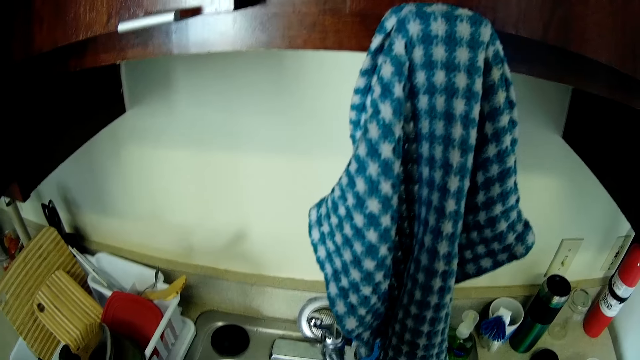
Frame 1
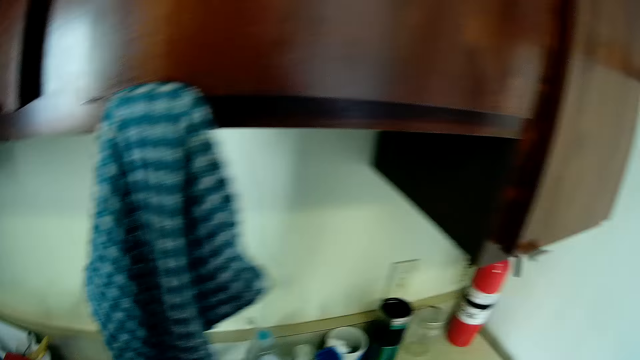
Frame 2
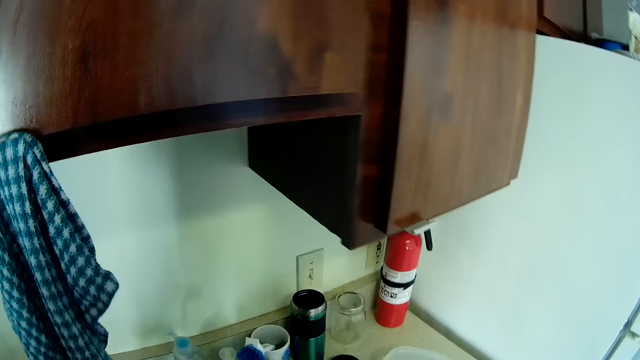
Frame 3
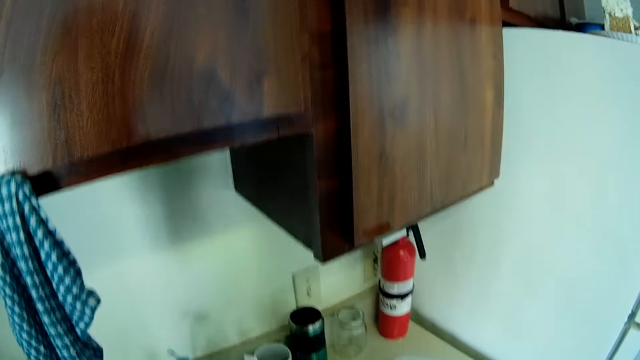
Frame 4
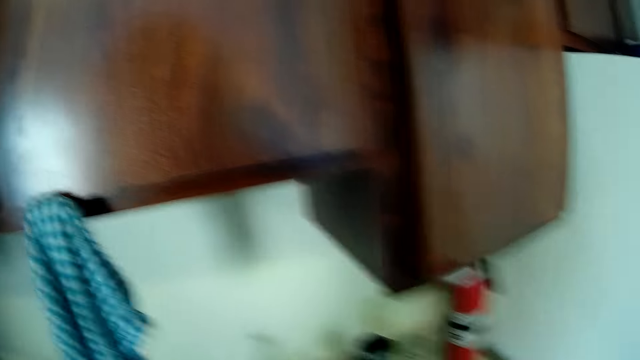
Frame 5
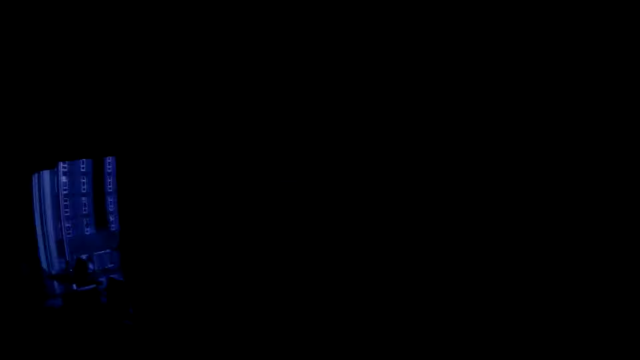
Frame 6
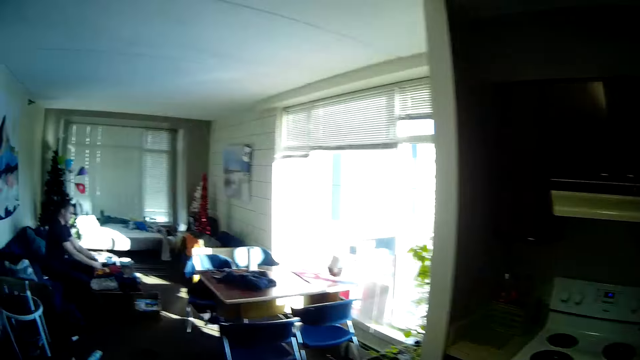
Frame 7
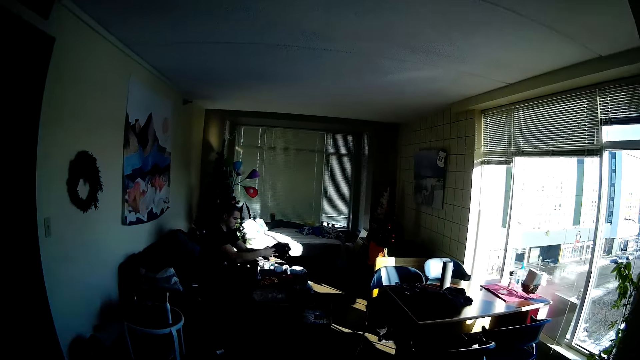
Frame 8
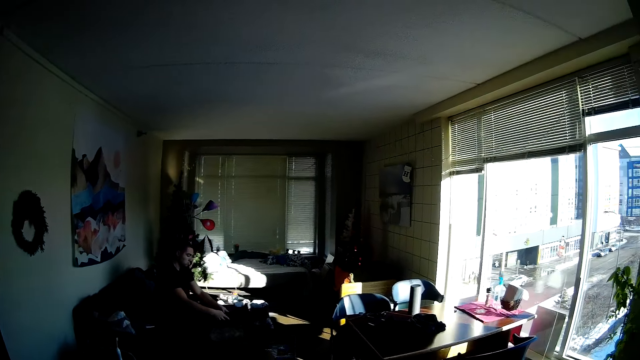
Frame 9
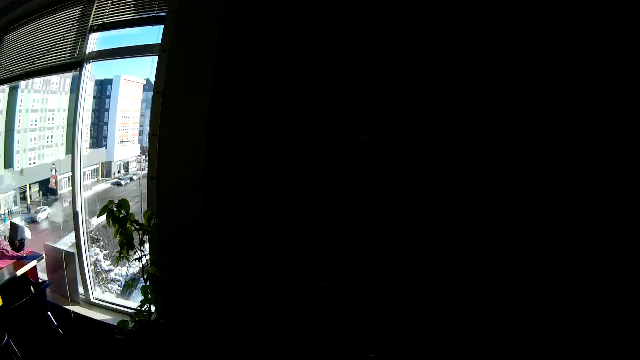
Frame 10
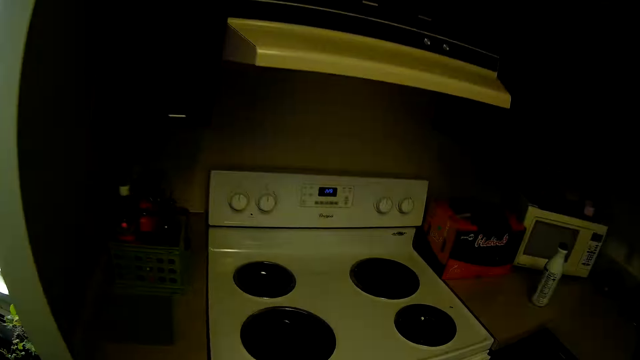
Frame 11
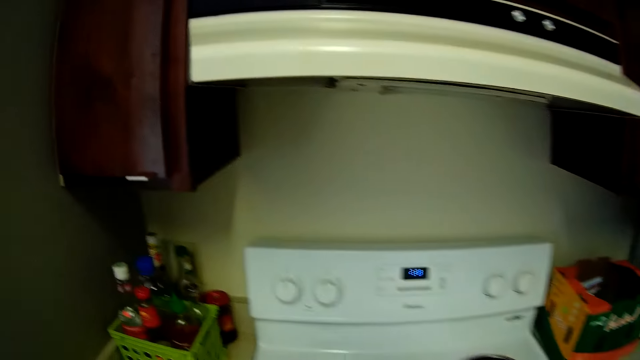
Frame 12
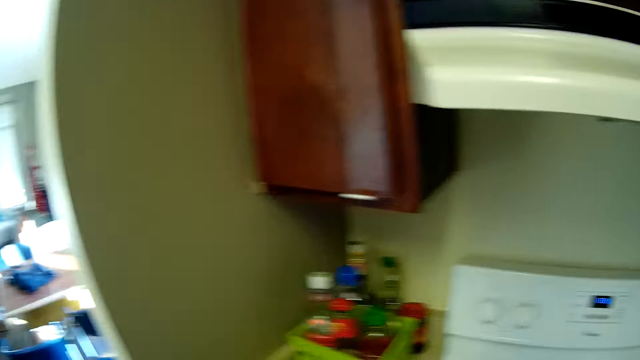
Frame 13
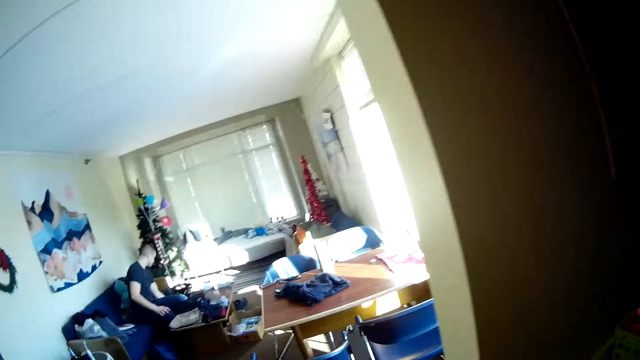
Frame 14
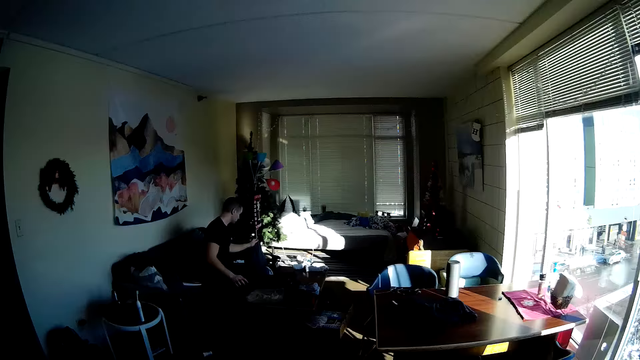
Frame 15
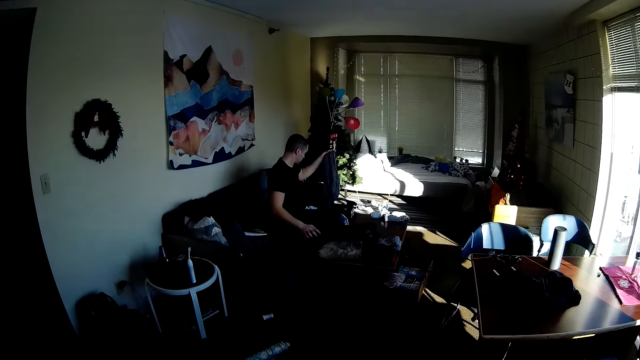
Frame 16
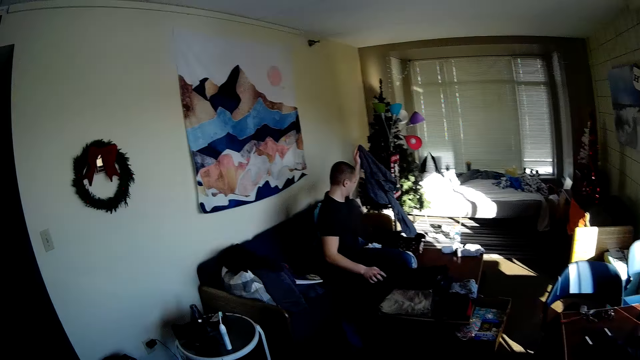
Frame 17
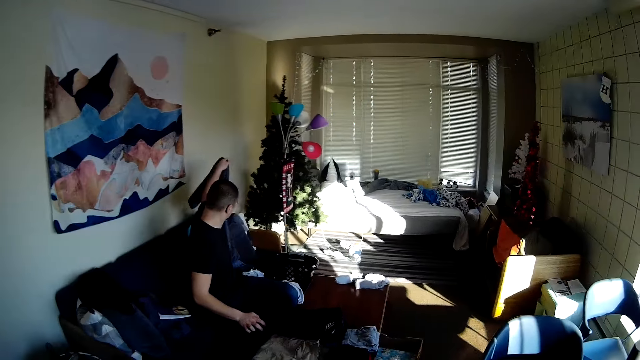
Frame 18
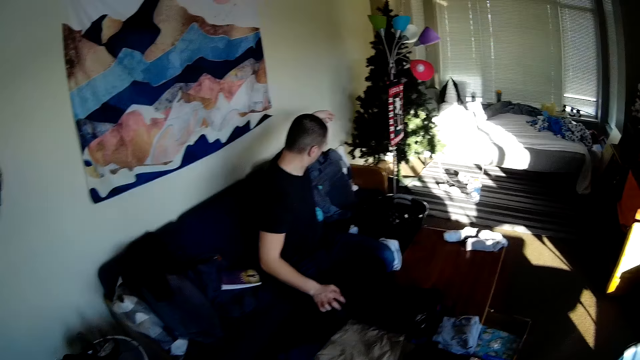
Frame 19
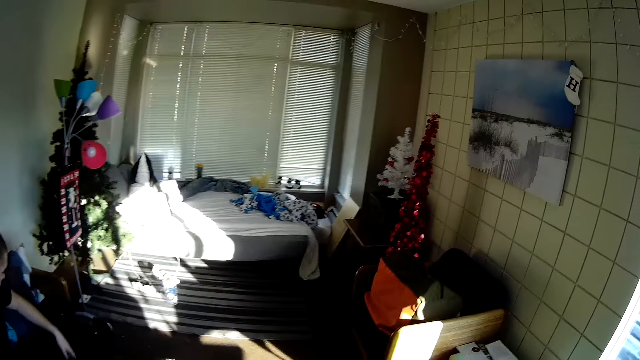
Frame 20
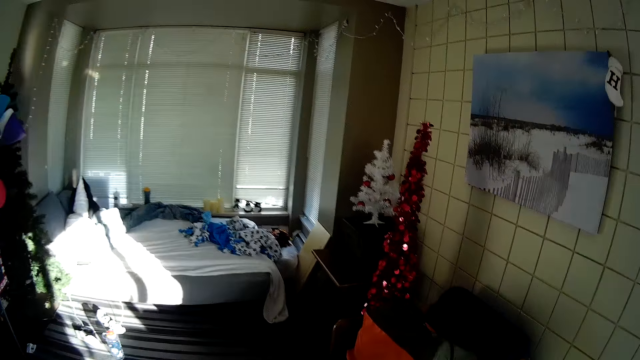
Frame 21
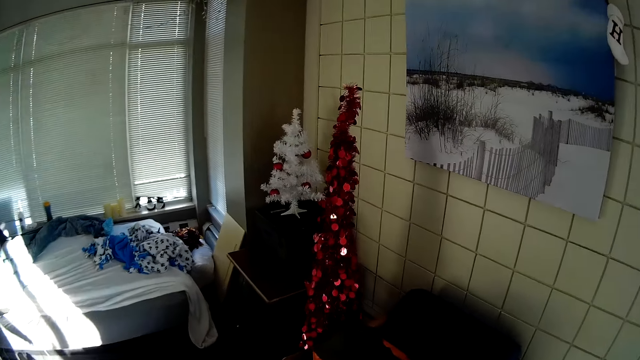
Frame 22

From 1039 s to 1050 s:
The camera wearer walks around the room. A man sits in the room.

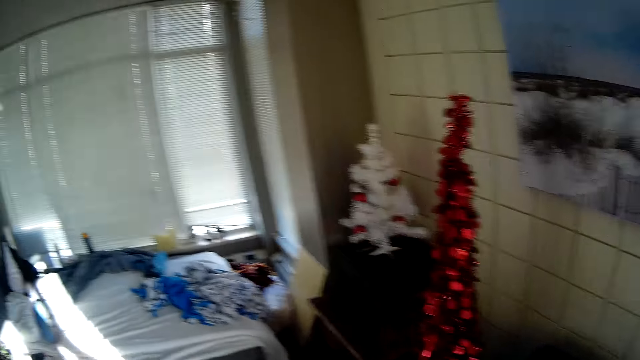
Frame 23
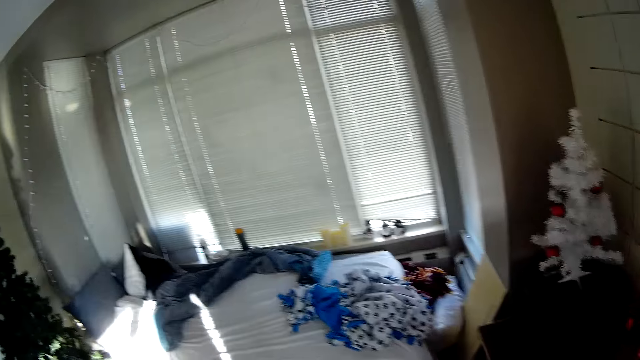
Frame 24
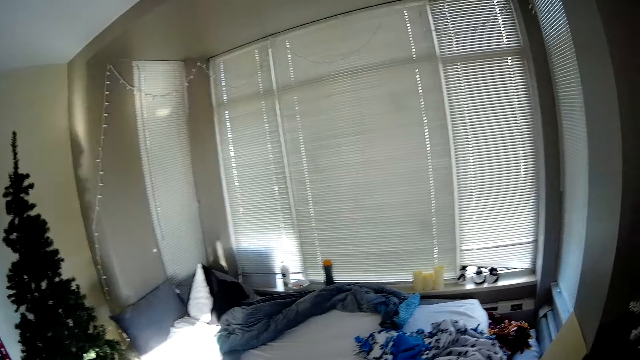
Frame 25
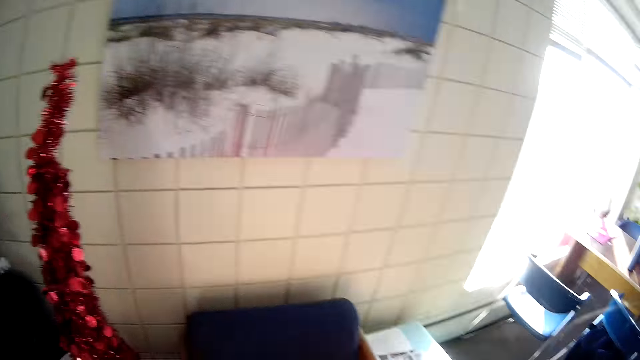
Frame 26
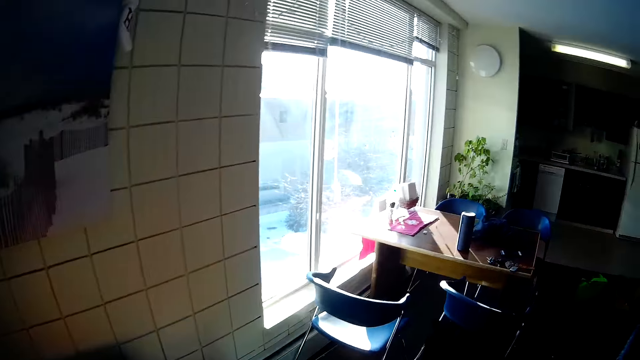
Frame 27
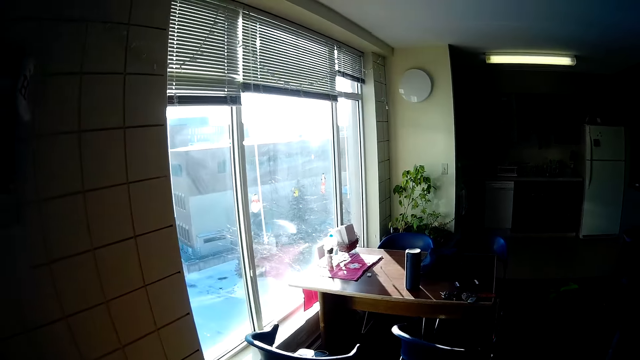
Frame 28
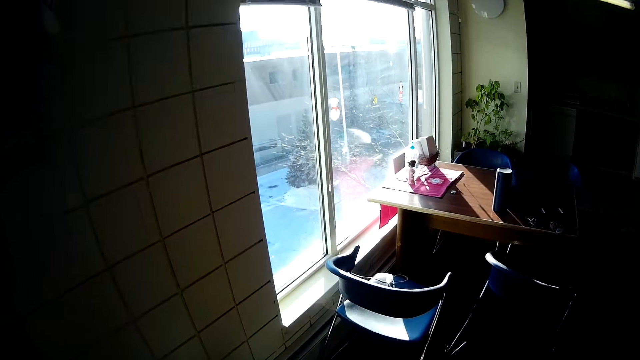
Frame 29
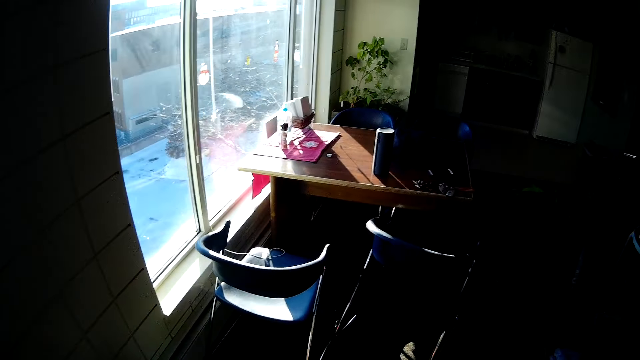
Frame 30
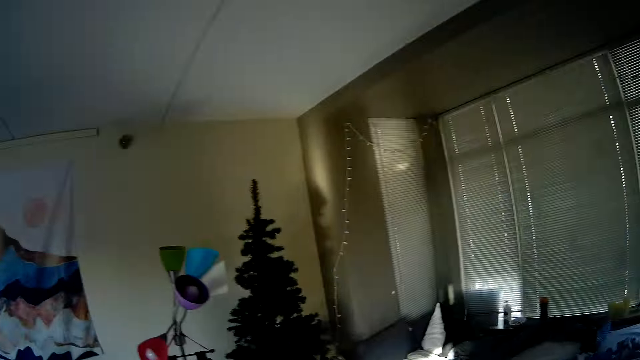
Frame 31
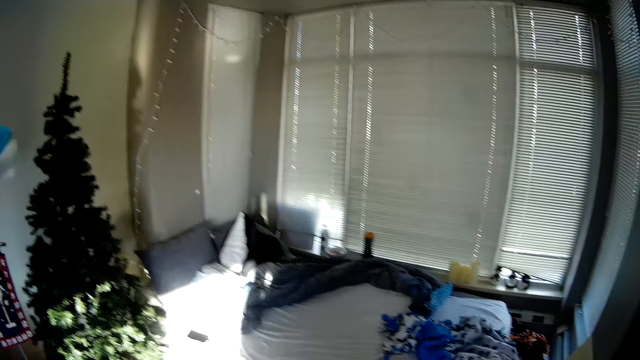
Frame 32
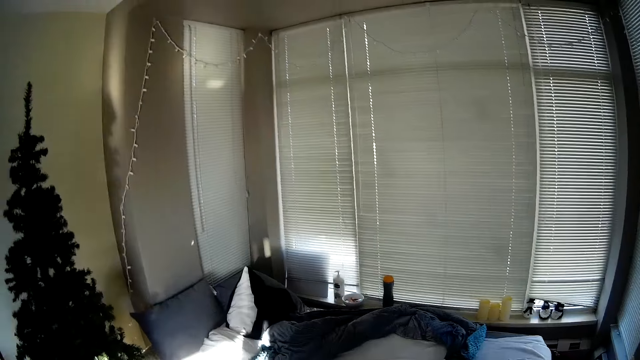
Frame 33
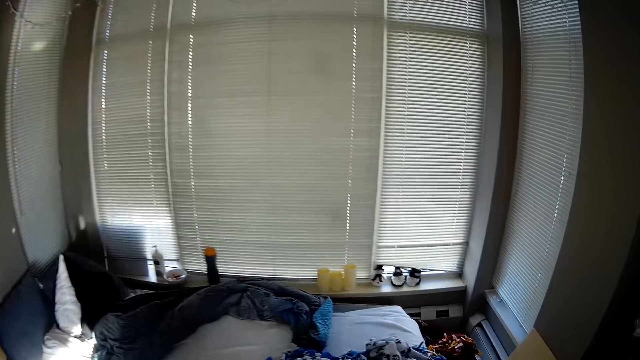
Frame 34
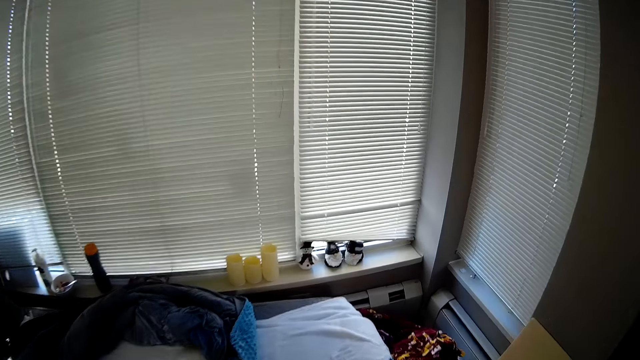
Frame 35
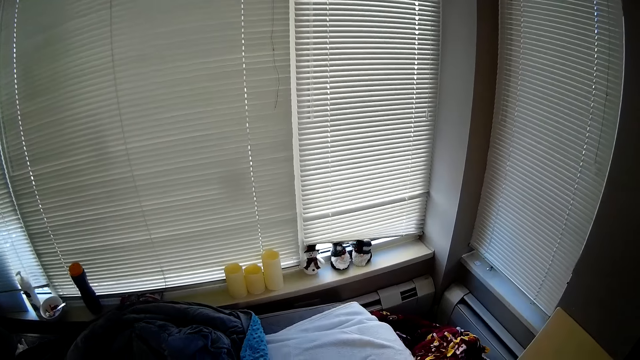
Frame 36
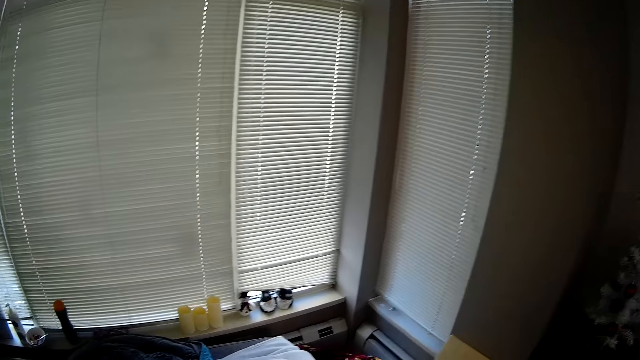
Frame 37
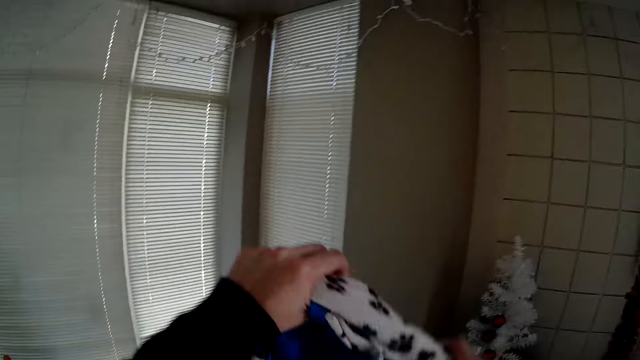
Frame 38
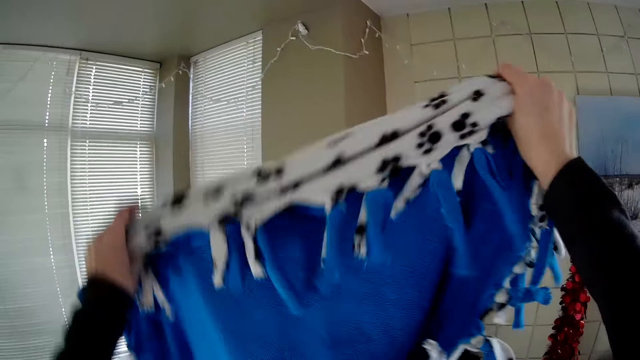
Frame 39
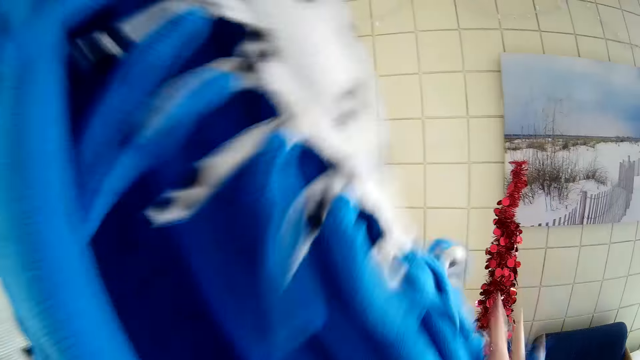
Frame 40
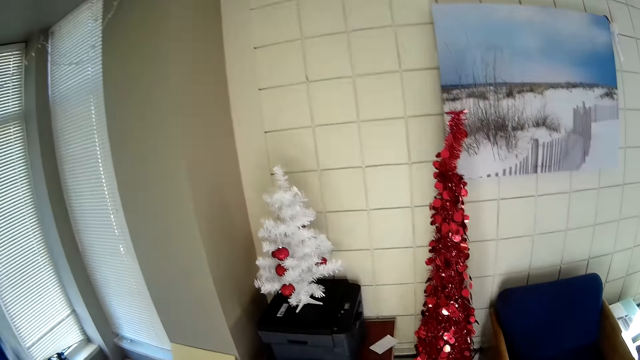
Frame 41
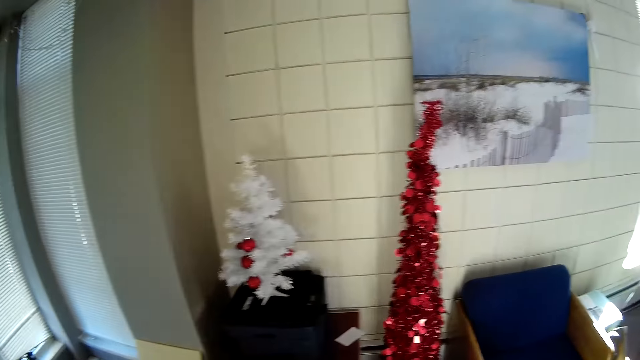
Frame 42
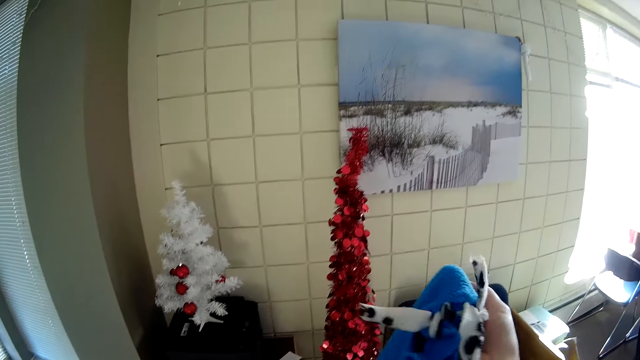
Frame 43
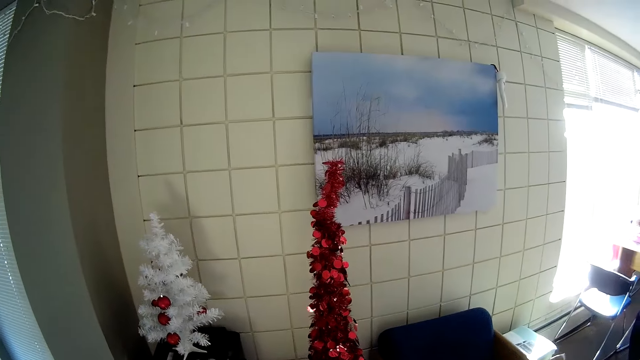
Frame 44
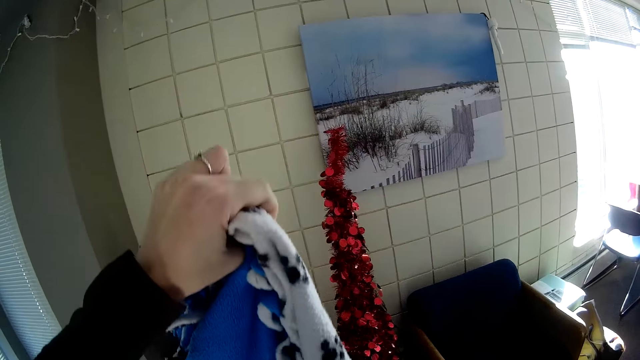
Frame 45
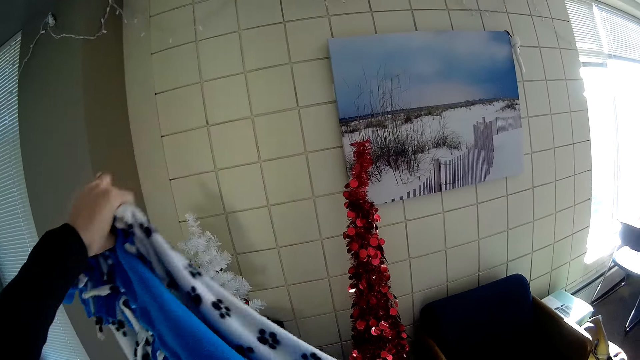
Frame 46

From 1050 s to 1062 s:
The camera wearer walks around the room. They are on the sofa. They hold a piece of cloth.
